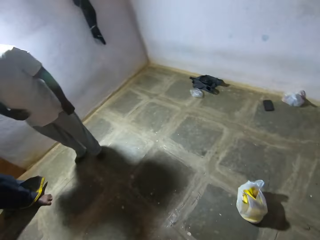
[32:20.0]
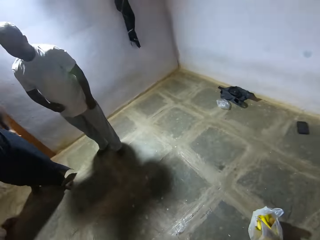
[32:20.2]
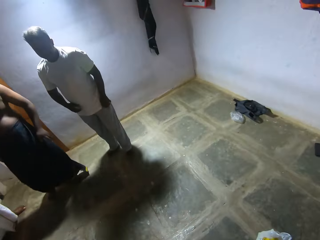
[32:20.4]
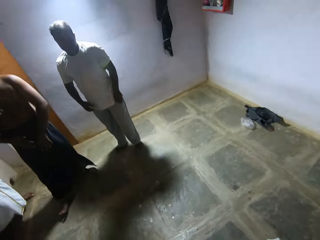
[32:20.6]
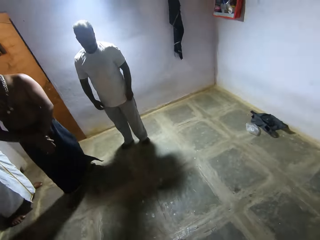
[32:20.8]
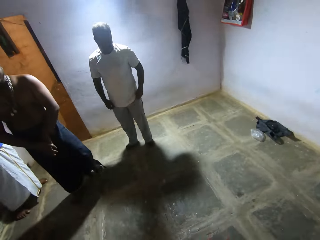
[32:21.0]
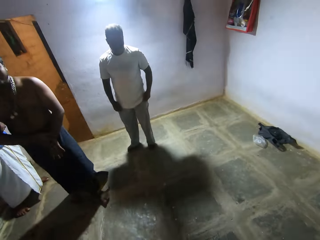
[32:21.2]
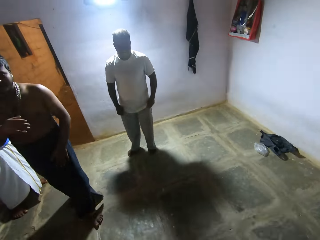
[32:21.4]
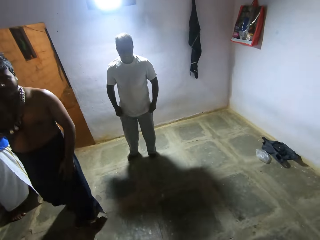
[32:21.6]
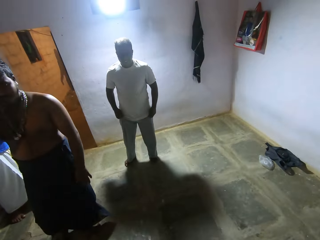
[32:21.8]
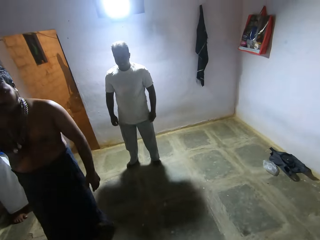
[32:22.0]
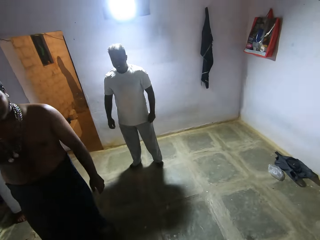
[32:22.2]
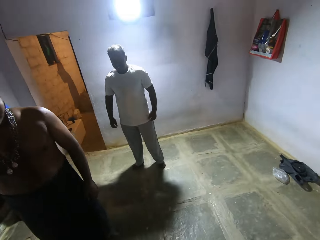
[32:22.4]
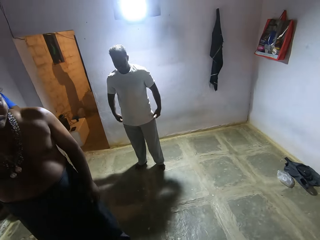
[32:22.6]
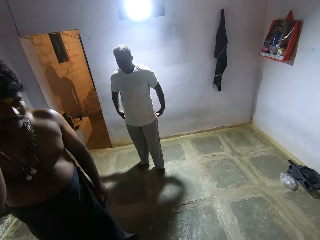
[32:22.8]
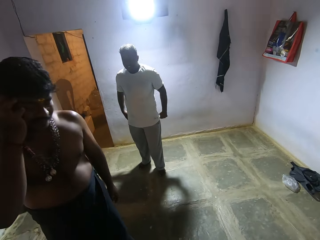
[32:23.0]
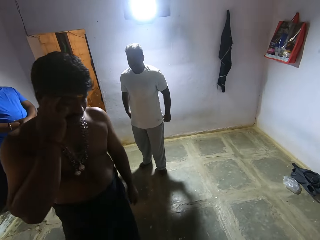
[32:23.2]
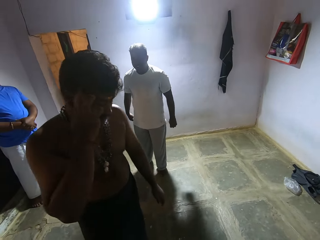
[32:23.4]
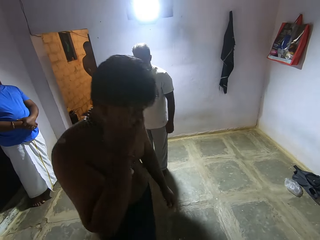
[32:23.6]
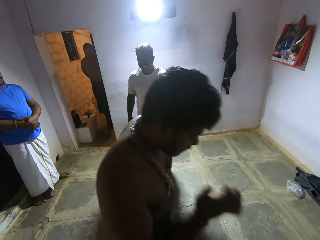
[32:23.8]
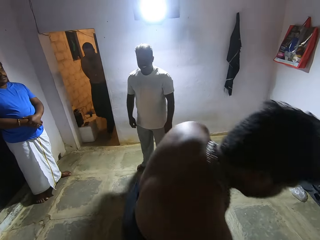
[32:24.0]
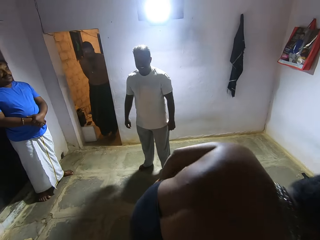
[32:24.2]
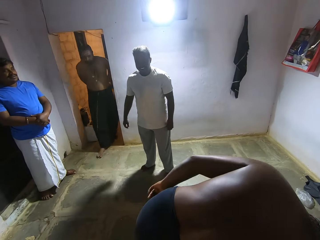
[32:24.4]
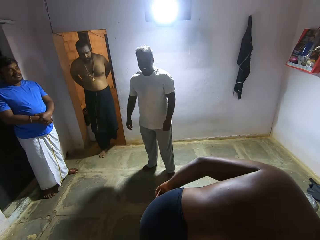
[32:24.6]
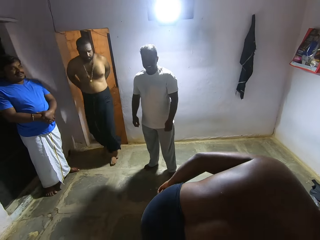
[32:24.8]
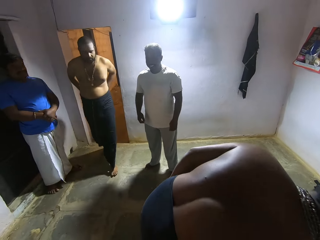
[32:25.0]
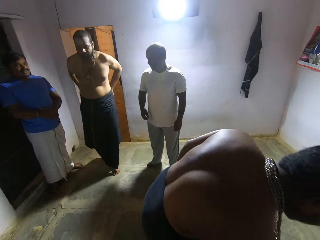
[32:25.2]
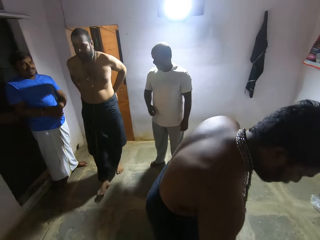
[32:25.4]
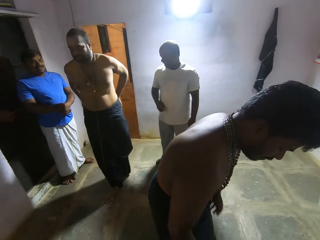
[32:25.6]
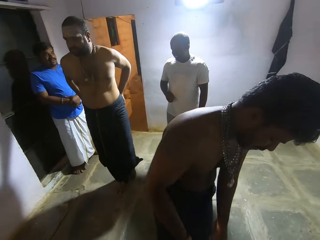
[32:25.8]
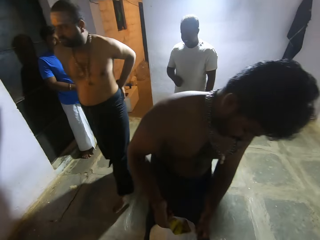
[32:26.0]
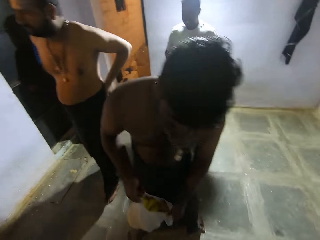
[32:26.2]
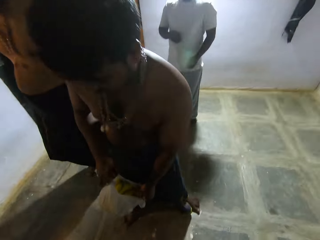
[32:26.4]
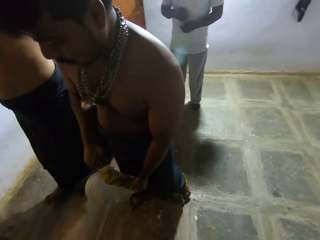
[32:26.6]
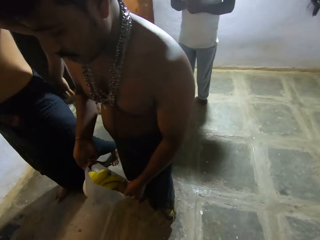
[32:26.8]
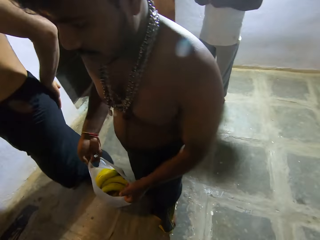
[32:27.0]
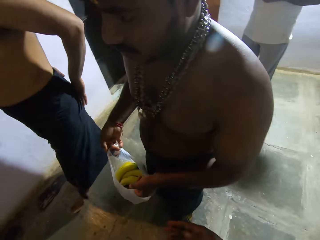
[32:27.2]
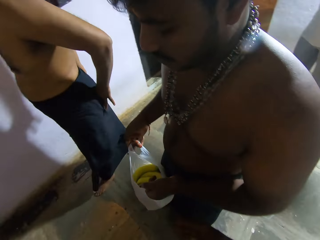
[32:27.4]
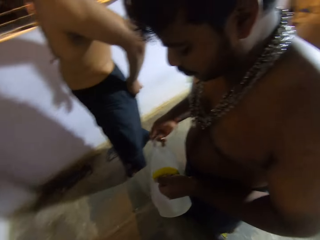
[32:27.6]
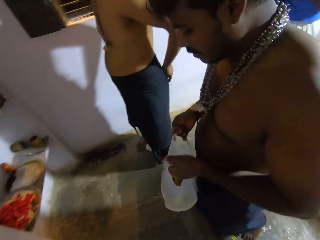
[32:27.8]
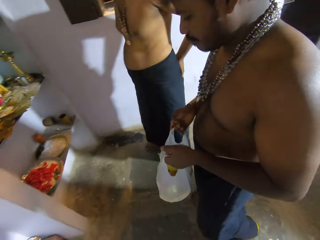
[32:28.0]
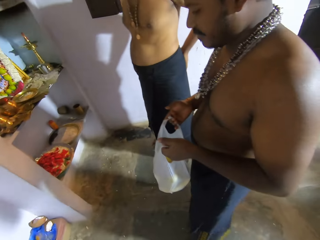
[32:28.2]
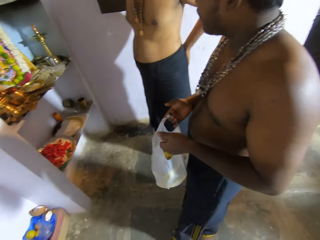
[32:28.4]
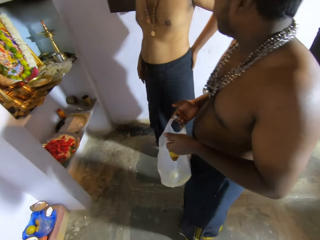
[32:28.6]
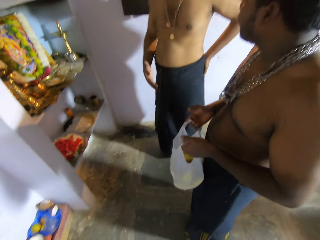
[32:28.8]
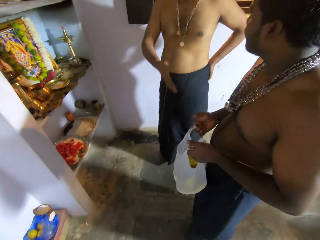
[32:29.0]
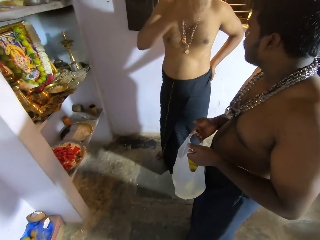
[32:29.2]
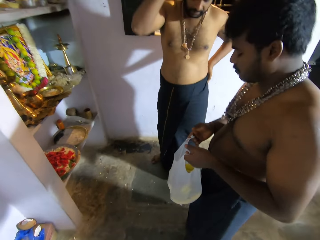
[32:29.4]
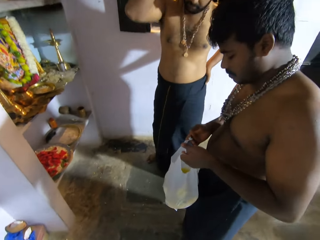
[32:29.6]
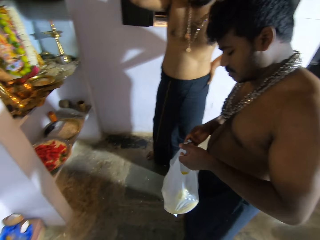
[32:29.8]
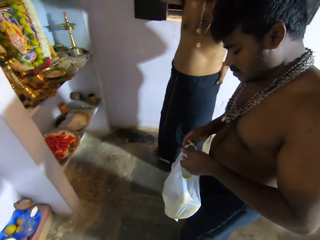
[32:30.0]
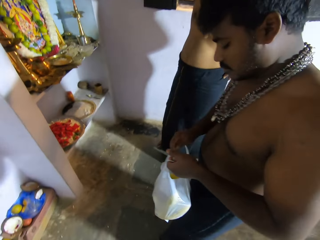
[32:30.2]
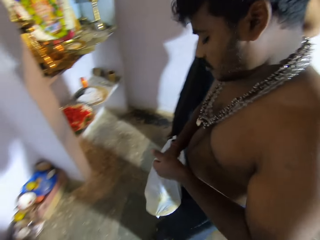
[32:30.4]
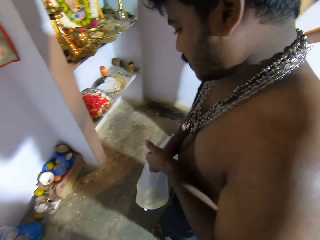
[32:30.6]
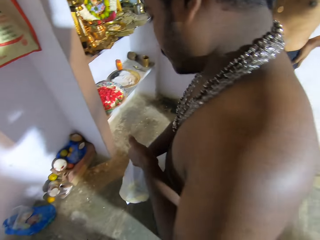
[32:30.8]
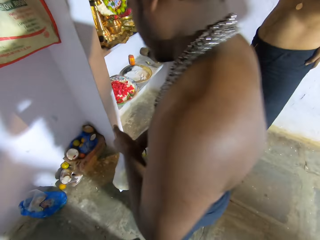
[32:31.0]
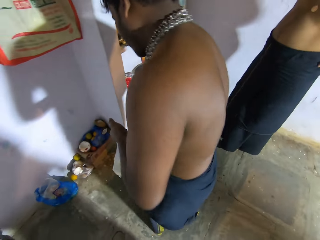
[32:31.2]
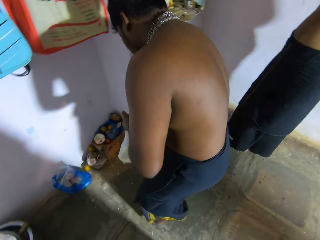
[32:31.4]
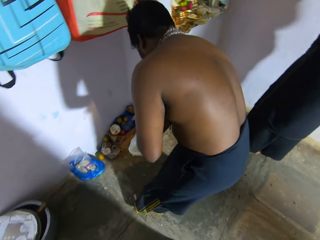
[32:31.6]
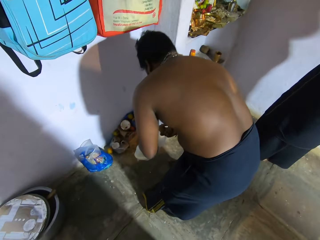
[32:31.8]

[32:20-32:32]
A person wipes the hand. The person moves the hand to the face. Another person stretches the cloth. The first person picks up the packet of fruit. A third person walks to the room. The first person holds the packet of fruit. The third person wipes the hand on the towel. The third person moves the hand to the head. A fourth person moves the hand in the packet.

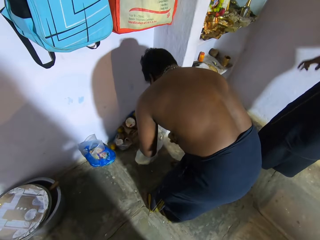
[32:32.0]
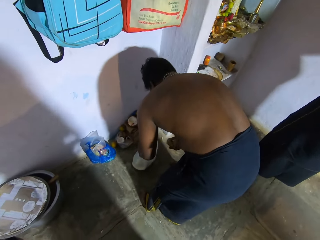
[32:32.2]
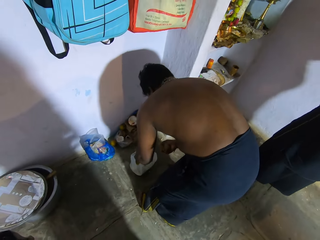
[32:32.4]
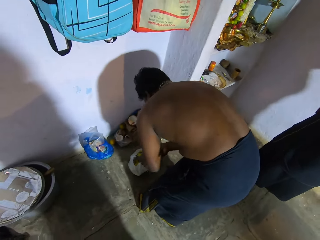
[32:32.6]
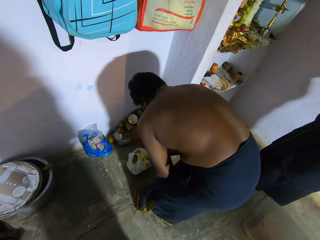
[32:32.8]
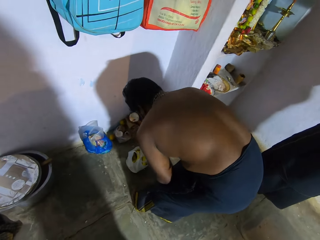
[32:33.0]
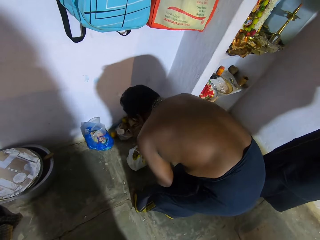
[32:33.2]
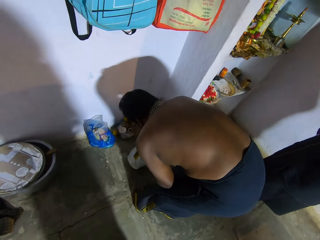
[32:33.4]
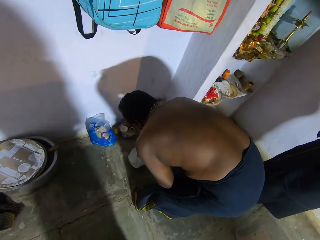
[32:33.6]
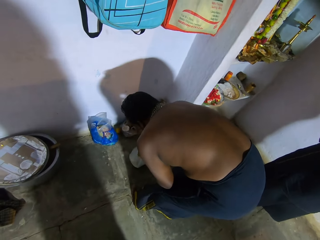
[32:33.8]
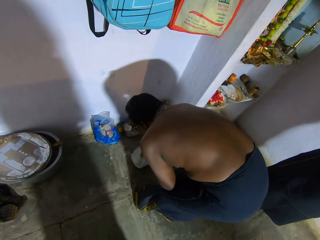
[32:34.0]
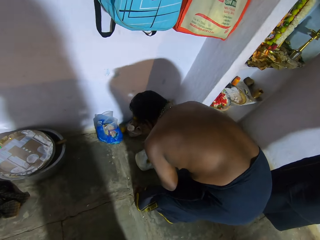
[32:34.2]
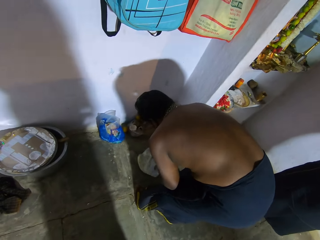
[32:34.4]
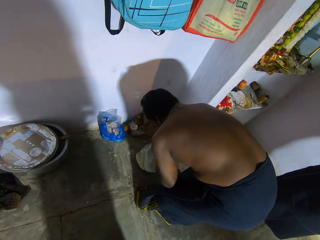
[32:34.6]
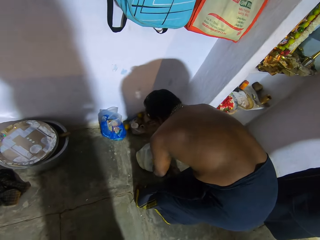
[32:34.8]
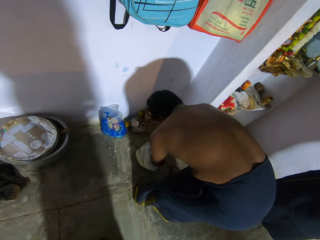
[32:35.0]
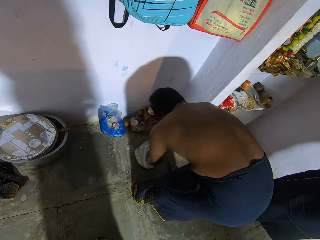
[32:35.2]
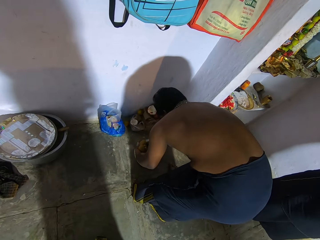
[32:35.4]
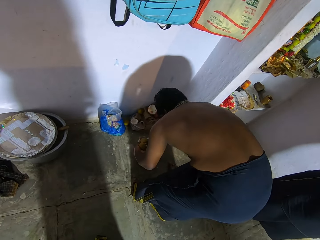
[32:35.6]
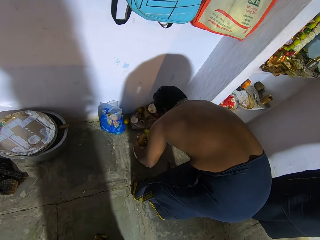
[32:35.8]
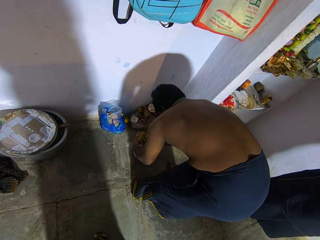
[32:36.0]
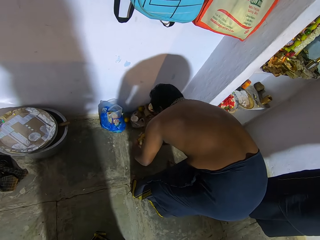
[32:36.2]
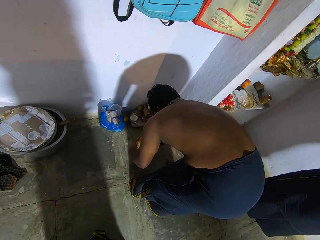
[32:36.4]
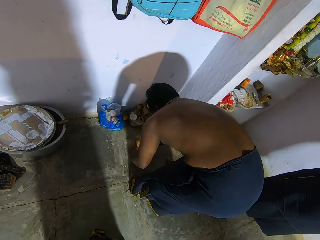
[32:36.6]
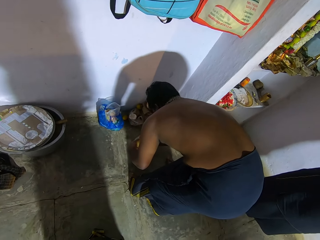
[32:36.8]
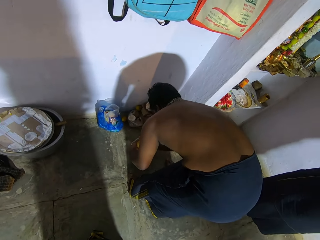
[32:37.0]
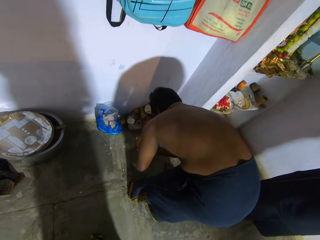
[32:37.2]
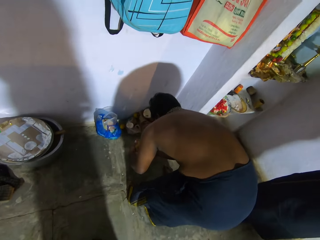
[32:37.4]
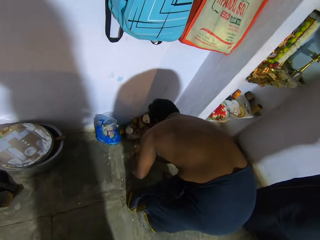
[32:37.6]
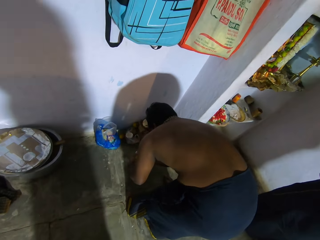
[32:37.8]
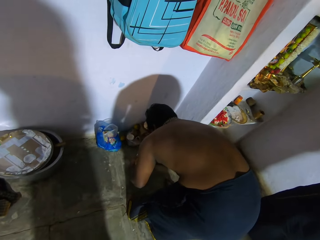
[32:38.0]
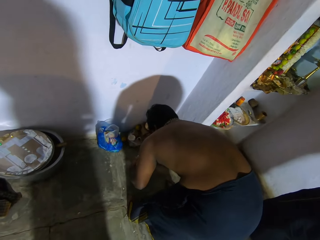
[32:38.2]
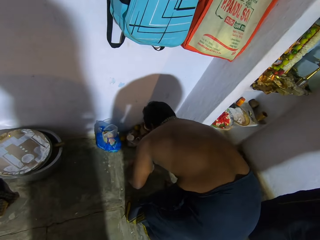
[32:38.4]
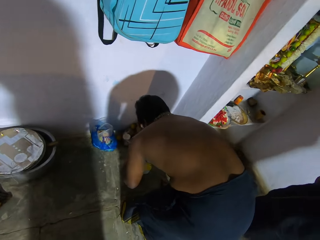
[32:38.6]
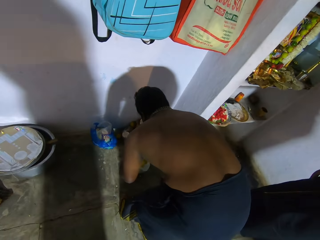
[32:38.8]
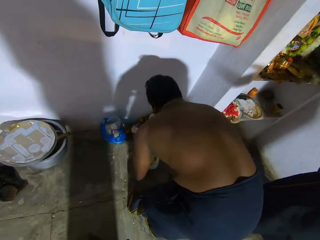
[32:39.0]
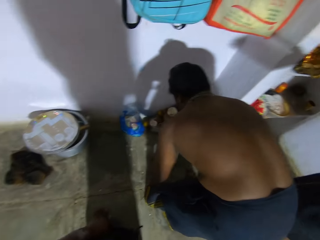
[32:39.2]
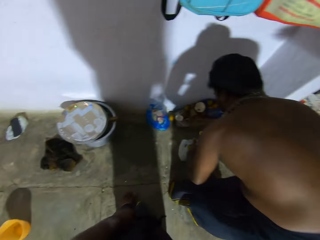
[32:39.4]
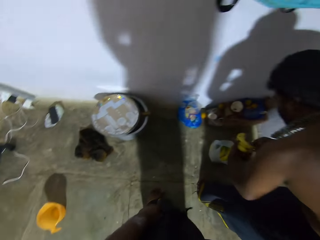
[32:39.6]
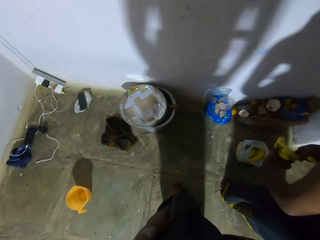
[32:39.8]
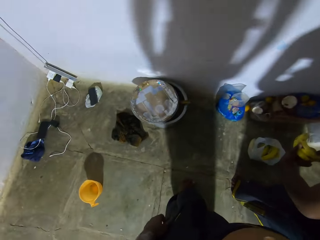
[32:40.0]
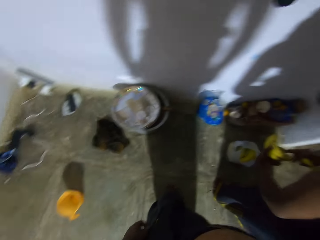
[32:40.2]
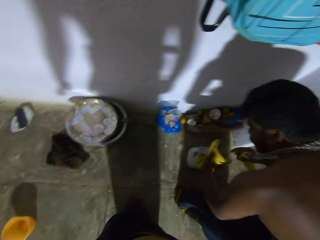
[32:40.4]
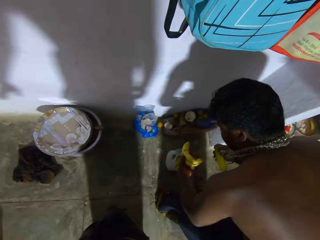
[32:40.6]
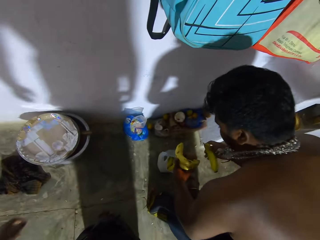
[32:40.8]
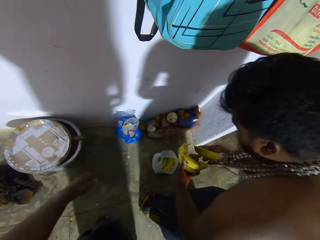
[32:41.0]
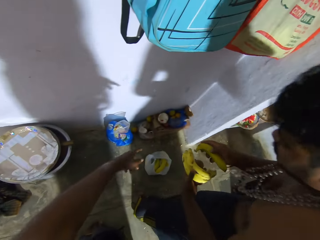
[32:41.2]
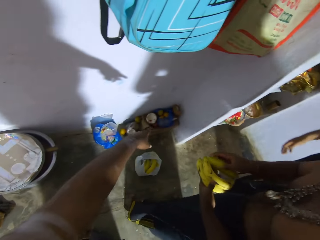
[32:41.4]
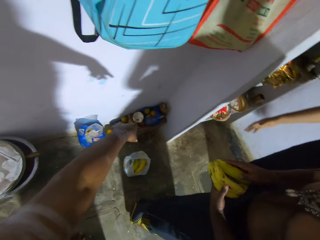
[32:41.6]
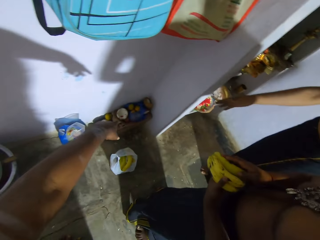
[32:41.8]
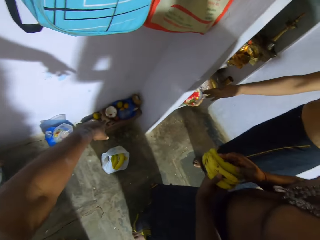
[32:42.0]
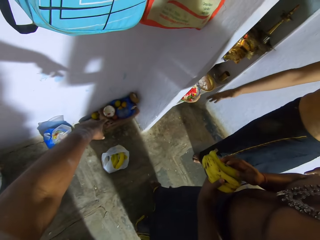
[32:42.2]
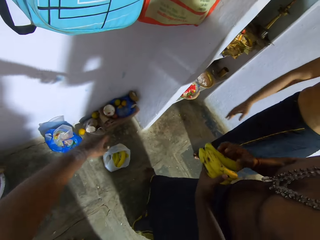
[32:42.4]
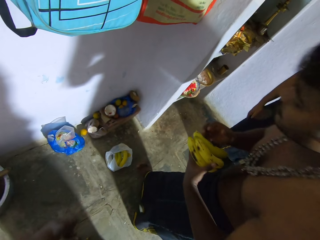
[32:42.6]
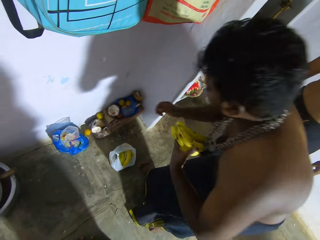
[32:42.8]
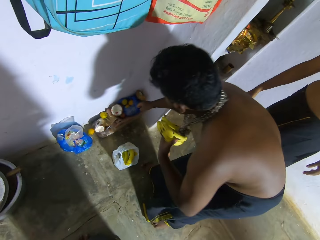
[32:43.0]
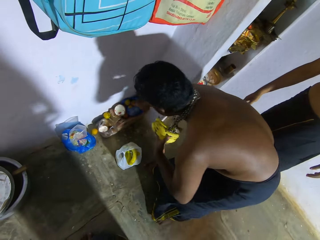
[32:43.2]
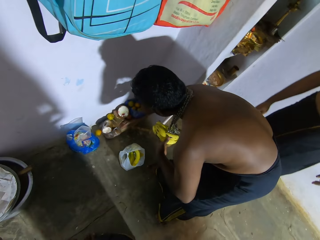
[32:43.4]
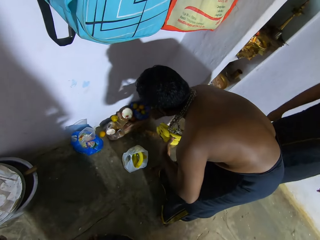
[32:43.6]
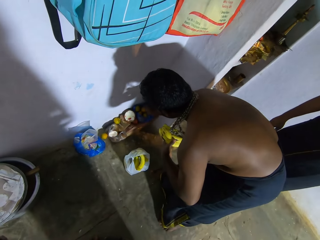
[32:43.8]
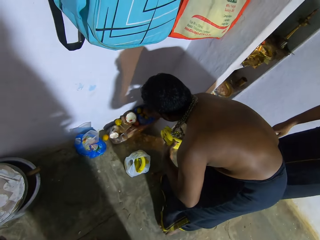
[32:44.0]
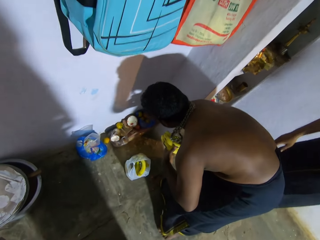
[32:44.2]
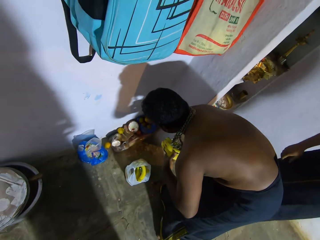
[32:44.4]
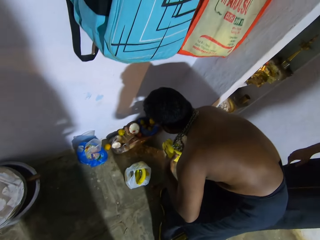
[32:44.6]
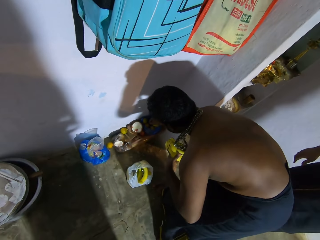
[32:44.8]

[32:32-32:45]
A person moves the hand down. Another person puts the packet of banana down. The other person puts the banana on the hand, takes the banana from the packet. The other person puts the banana on the hand. The camera wearer points at the banana. The first person points at the banana. The camera wearer points on the ground. The other person picks up the egg.
